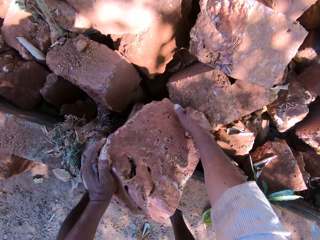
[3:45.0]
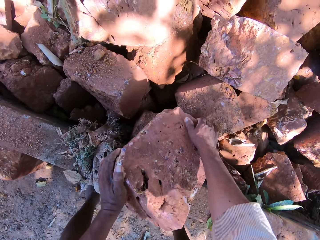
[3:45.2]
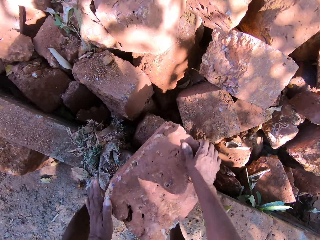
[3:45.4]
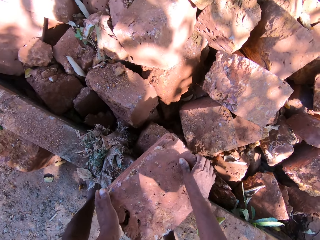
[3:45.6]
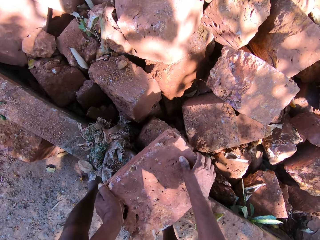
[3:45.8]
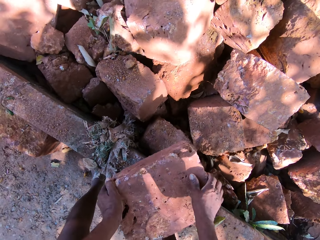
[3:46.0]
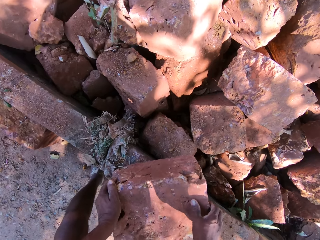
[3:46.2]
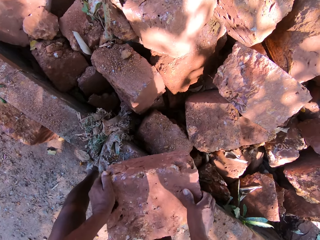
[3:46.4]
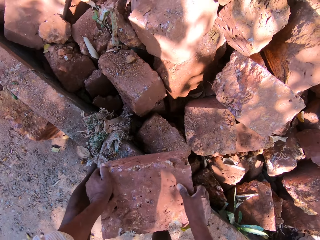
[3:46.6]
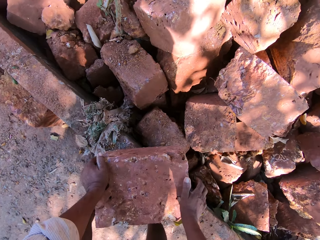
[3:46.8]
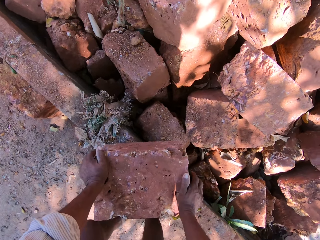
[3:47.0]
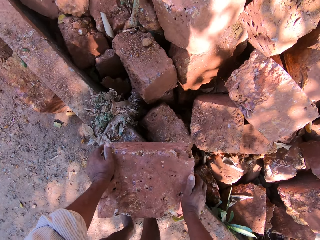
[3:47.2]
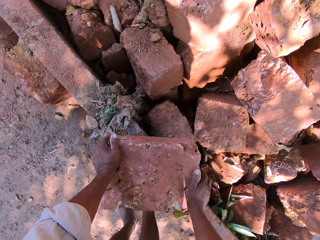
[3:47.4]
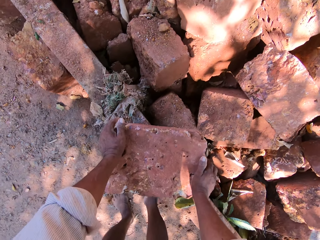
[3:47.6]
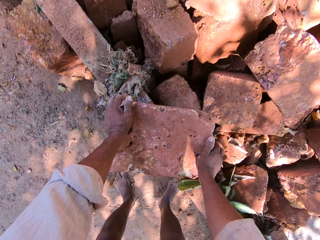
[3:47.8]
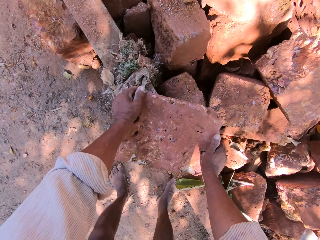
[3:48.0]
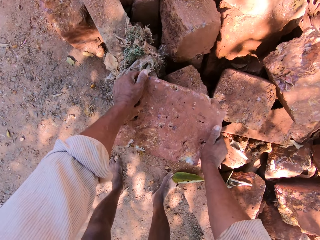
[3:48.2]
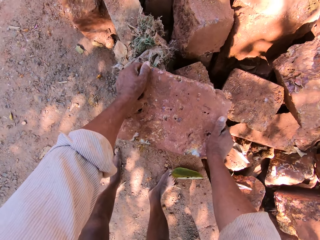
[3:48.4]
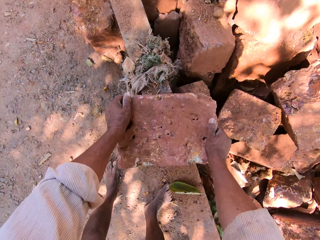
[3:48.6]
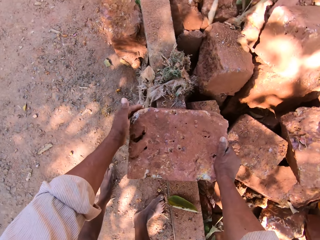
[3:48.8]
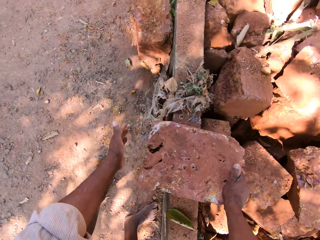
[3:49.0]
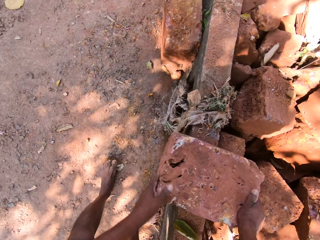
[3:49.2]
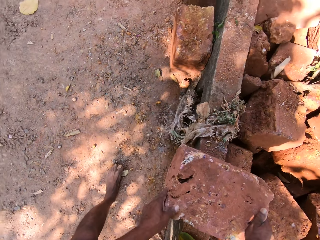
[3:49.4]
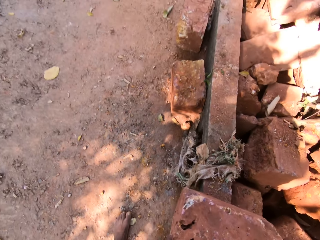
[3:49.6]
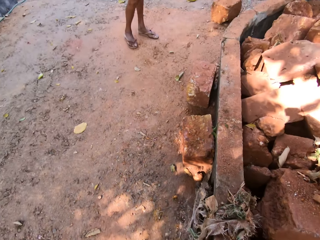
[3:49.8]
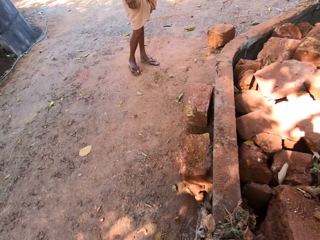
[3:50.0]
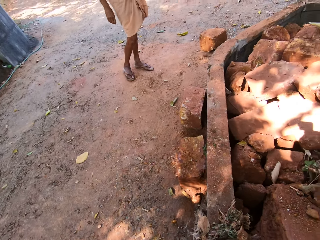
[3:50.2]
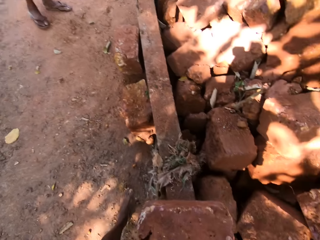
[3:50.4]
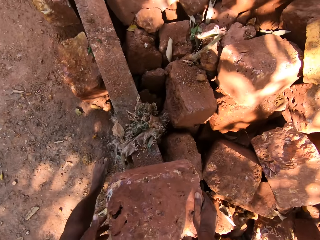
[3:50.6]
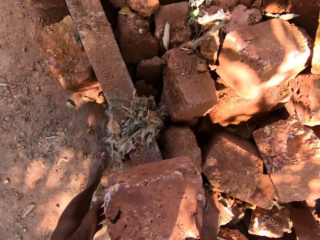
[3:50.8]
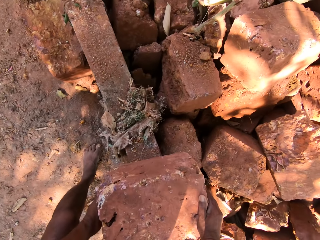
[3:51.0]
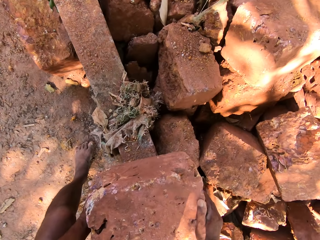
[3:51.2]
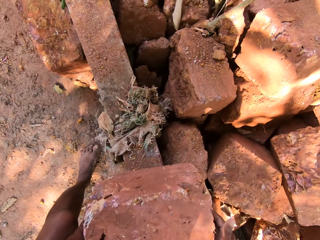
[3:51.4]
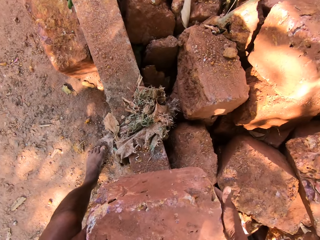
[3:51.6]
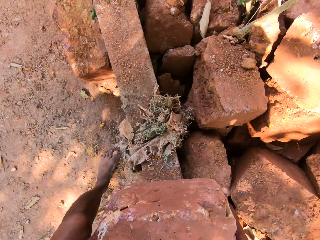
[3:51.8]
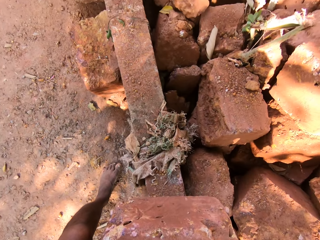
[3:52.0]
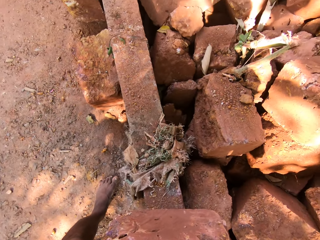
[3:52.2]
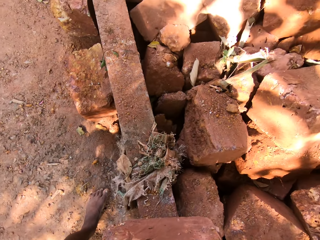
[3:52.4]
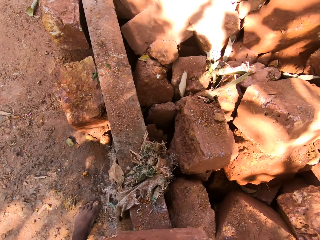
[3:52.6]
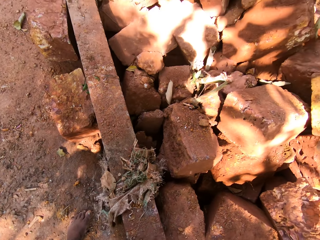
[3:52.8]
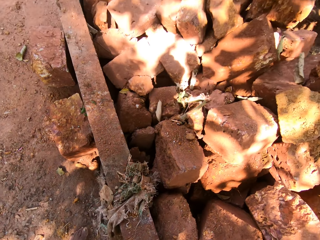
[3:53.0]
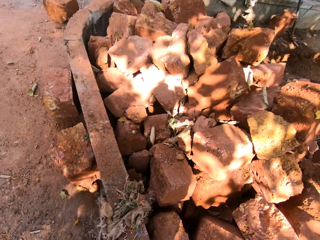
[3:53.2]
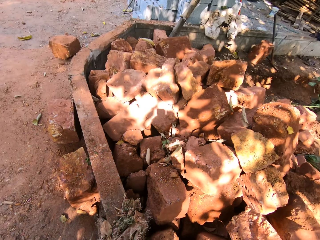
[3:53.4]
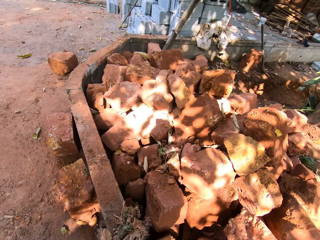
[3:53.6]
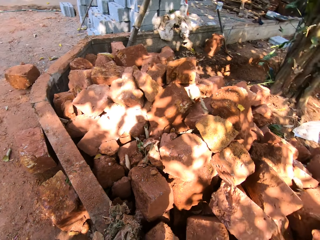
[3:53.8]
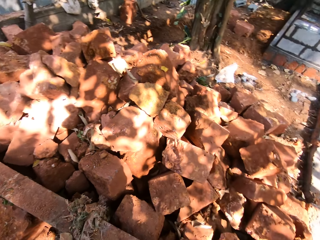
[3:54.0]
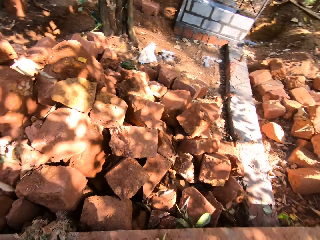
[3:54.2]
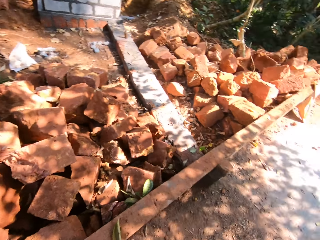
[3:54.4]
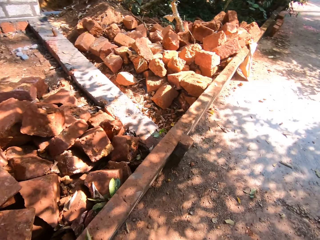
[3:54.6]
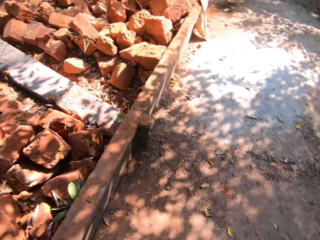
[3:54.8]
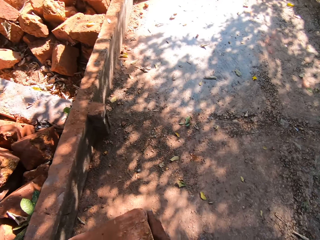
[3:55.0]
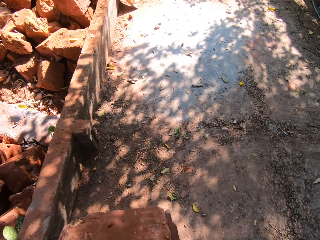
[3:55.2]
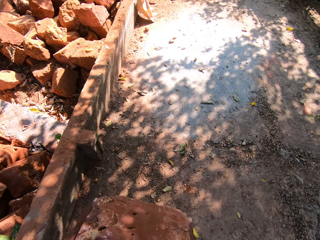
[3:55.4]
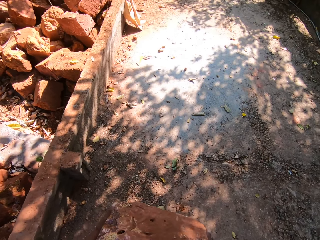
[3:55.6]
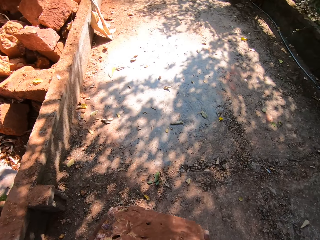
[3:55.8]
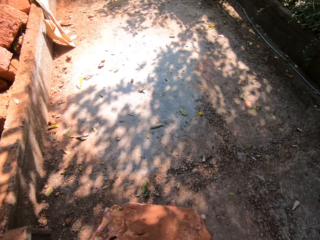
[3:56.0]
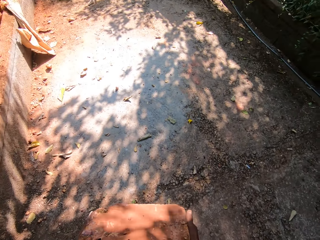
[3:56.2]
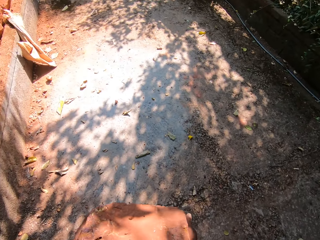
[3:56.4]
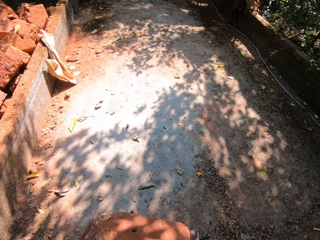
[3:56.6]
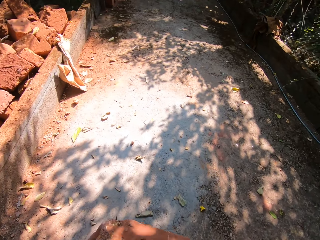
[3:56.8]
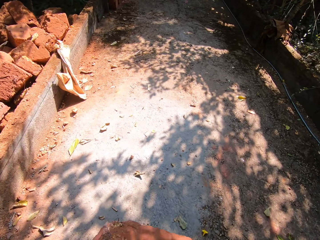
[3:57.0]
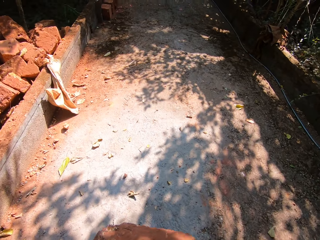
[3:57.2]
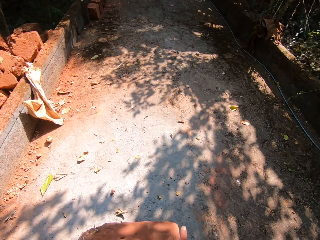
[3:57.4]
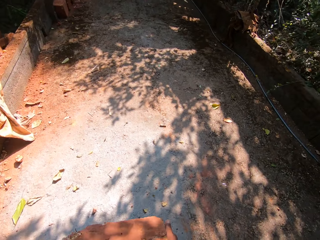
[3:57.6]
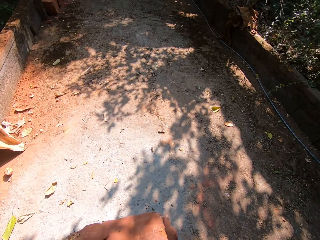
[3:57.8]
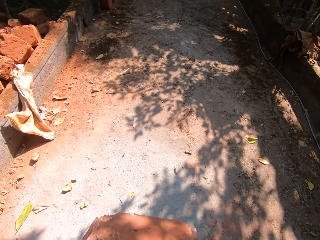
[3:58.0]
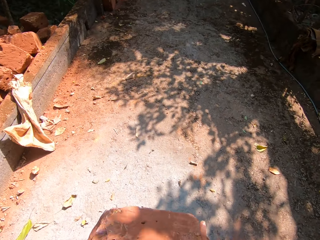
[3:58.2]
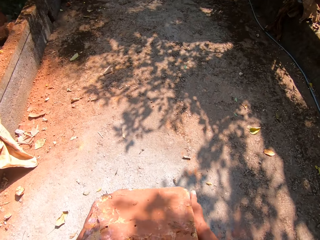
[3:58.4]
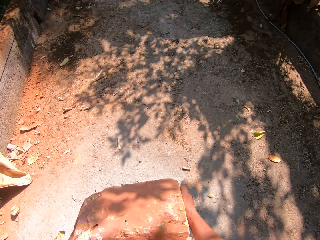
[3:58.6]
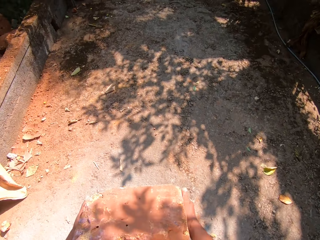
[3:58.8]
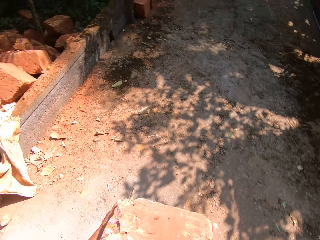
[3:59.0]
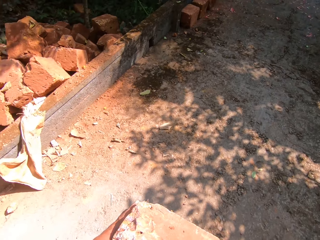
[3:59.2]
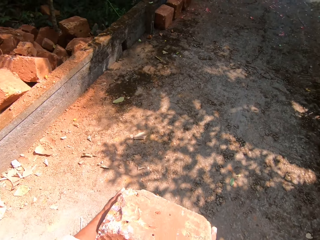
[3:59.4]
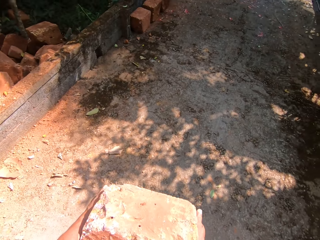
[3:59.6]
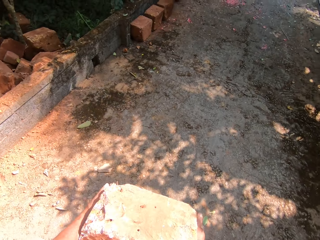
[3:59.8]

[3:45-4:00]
The camera wearer talks to a man. They look at the man. They lift the stone from the wall with both hands. They turn around. They walk.

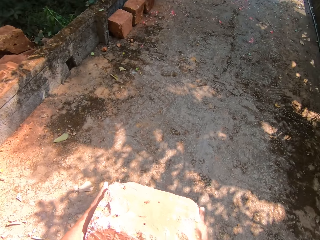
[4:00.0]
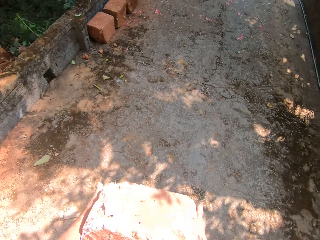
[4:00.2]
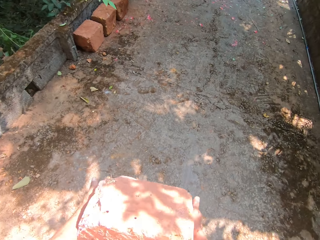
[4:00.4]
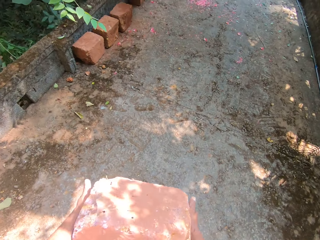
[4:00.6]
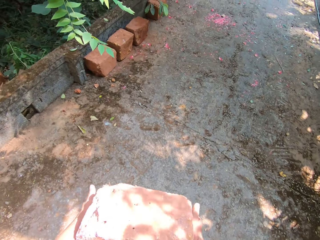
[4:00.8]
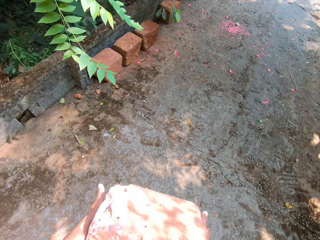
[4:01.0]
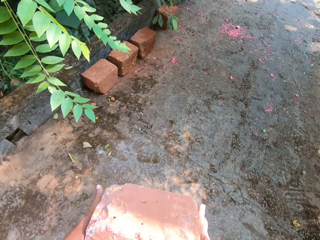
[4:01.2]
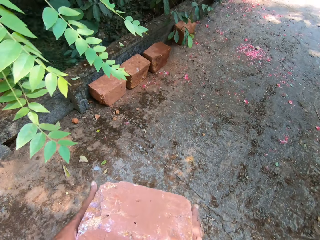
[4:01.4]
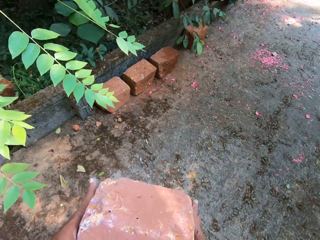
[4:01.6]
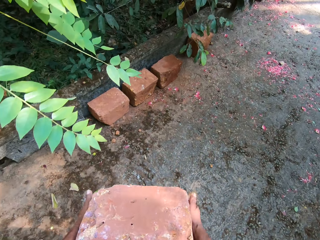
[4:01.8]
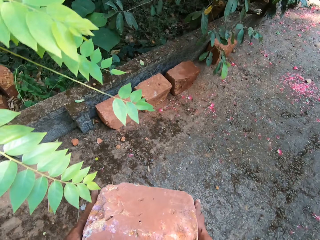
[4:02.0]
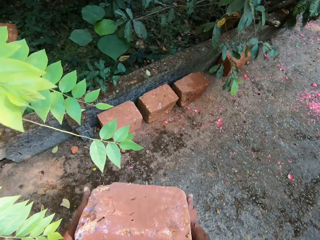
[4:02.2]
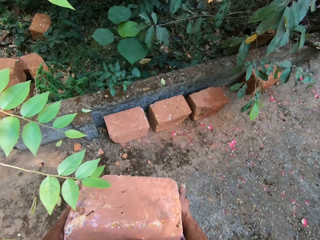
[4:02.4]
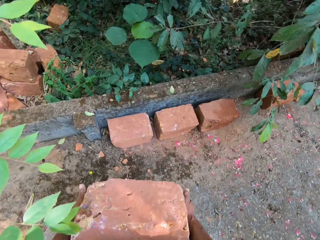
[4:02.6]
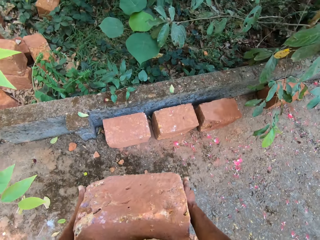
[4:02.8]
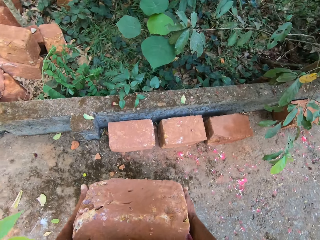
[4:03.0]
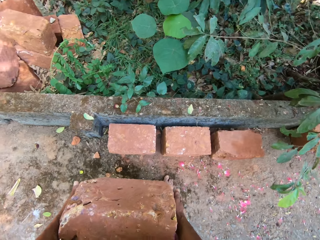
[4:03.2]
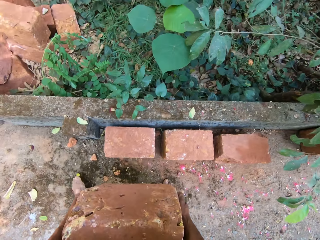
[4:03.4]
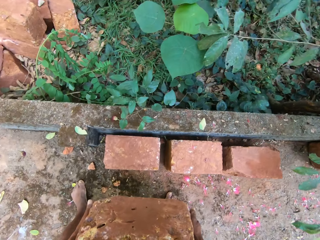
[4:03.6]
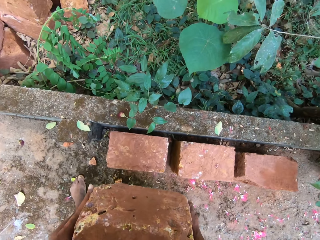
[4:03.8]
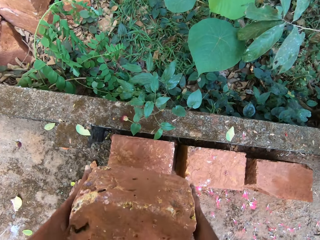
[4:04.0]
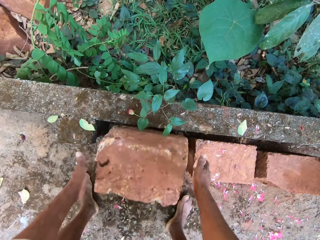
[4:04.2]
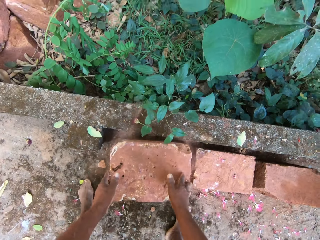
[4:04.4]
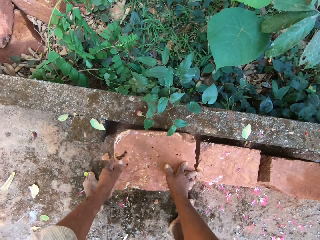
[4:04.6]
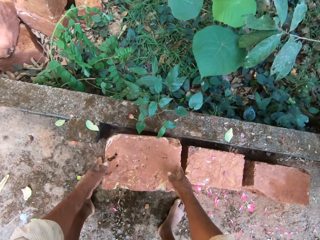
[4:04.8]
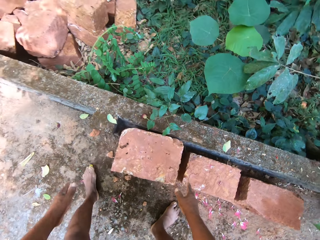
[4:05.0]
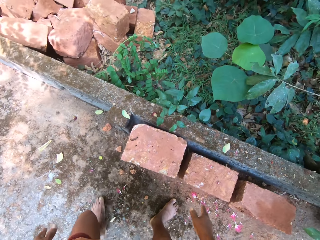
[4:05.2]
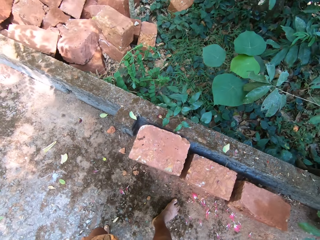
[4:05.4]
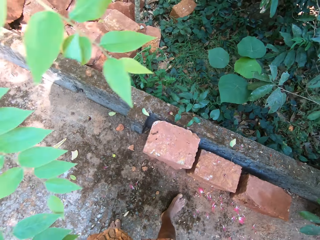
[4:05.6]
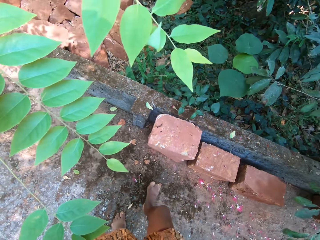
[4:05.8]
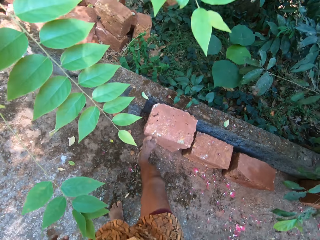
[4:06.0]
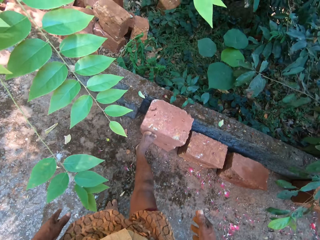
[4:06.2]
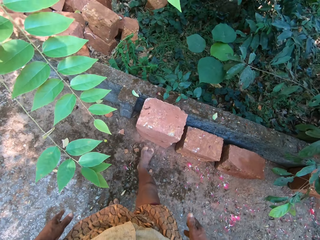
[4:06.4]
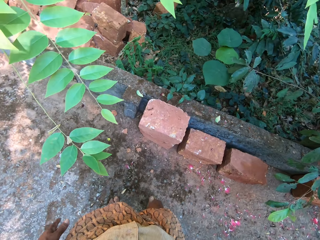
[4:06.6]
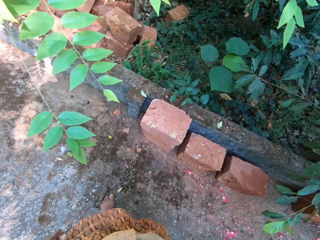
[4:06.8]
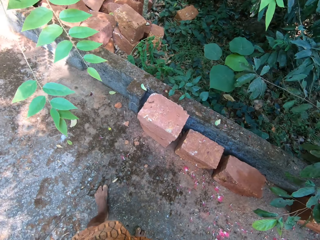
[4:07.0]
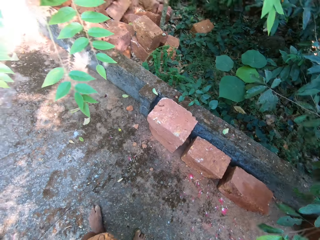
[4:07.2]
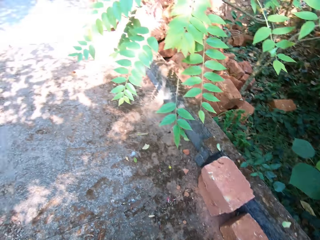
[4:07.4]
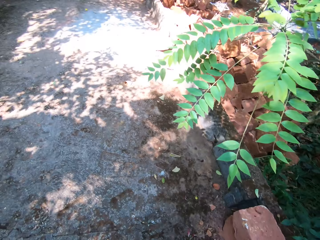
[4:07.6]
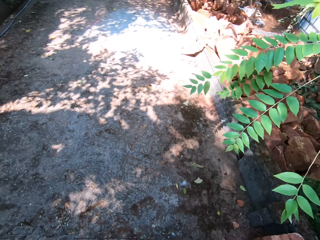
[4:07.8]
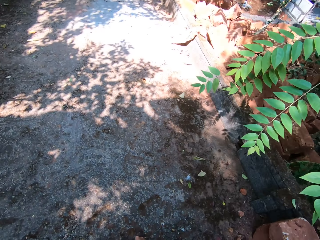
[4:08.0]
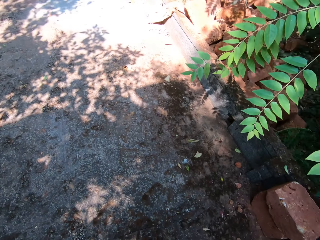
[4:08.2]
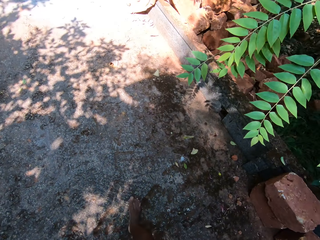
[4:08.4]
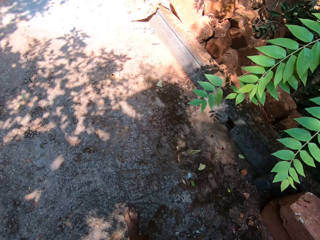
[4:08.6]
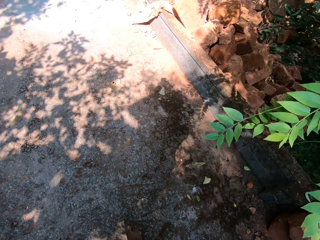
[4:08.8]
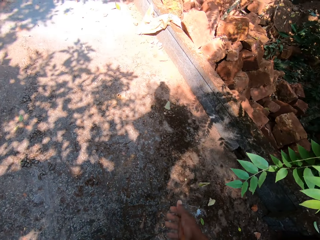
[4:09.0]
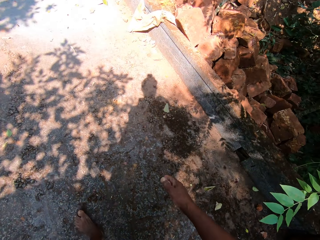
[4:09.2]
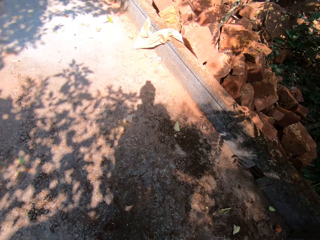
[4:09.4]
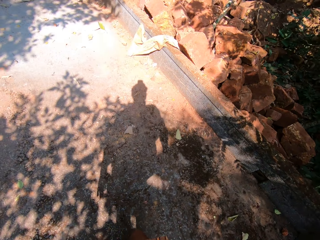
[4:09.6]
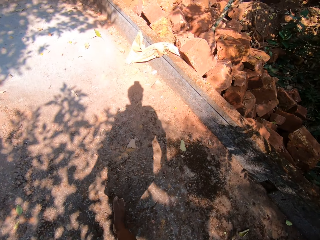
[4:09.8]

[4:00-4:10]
The camera wearer places the stone on a stone on the ground with both hands. He adjusts the stones on the ground with his right leg. He turns around. He walks.
